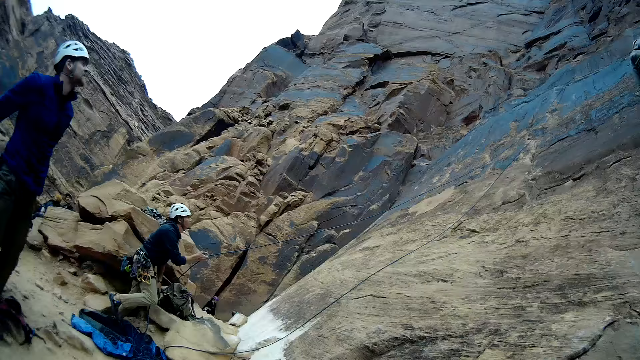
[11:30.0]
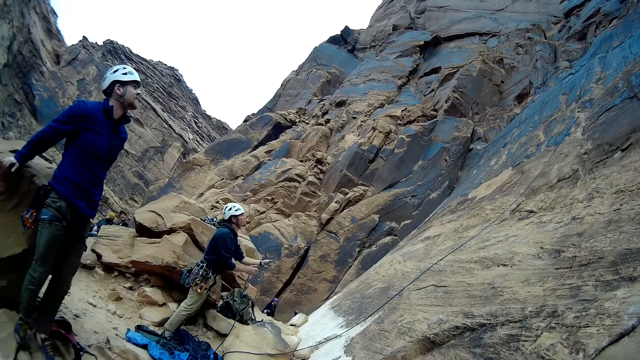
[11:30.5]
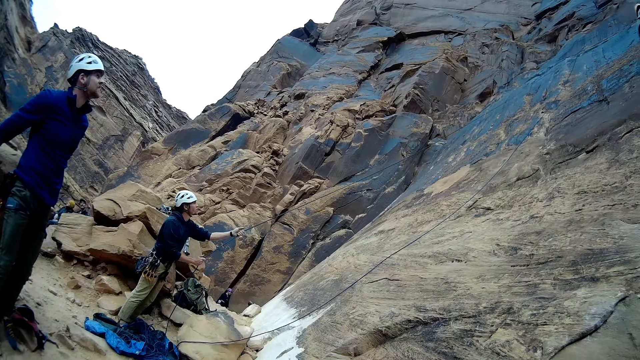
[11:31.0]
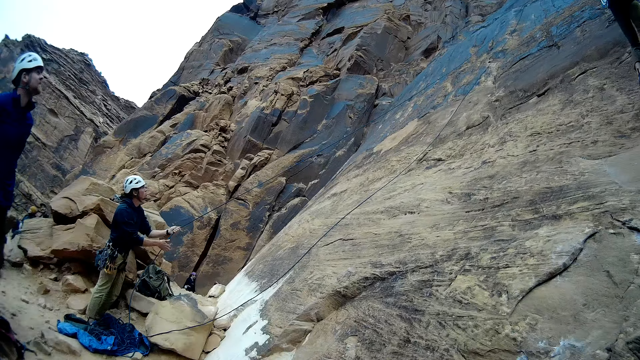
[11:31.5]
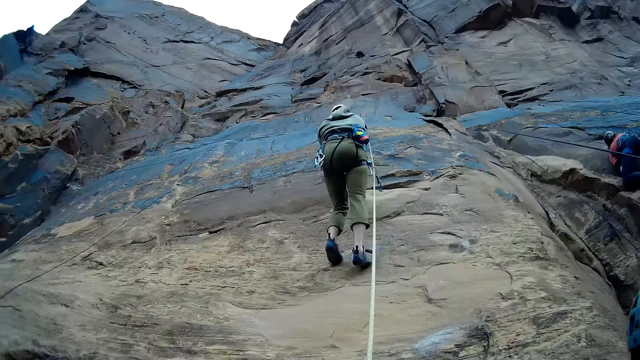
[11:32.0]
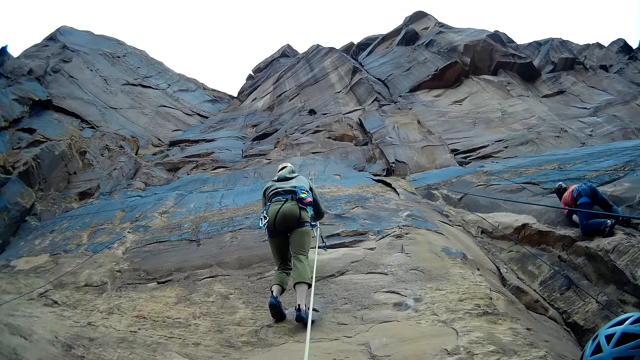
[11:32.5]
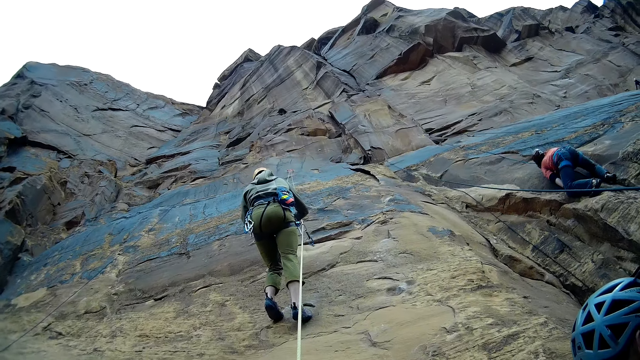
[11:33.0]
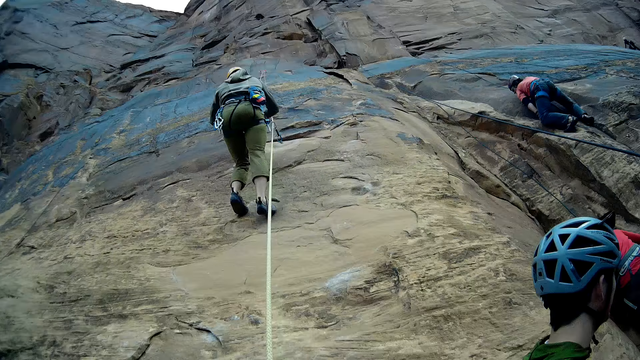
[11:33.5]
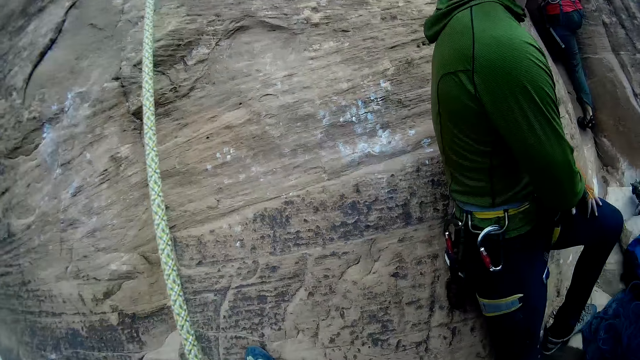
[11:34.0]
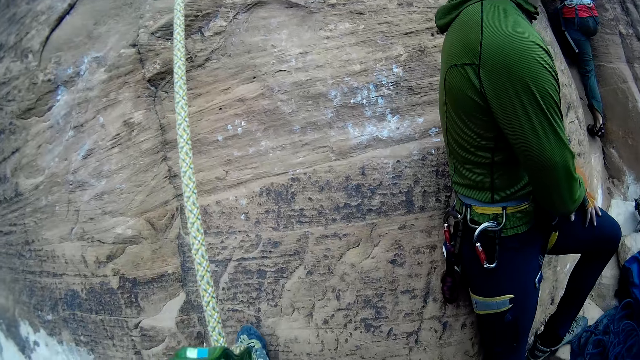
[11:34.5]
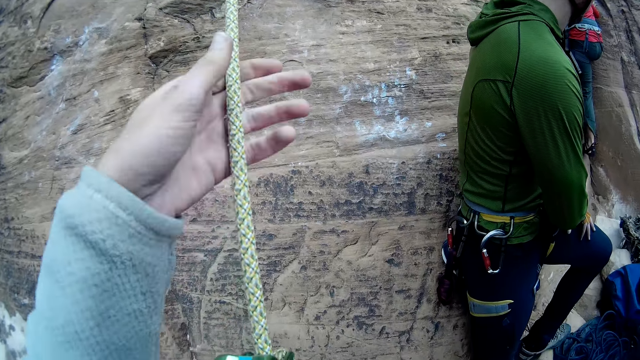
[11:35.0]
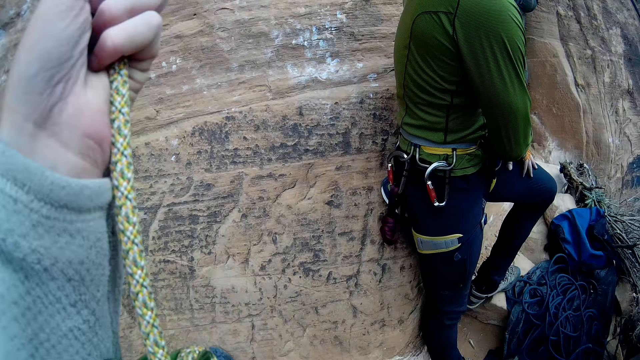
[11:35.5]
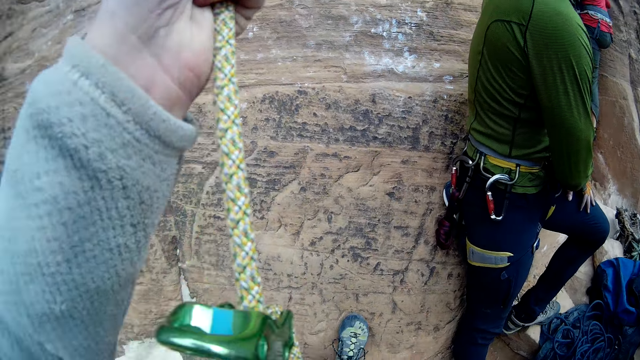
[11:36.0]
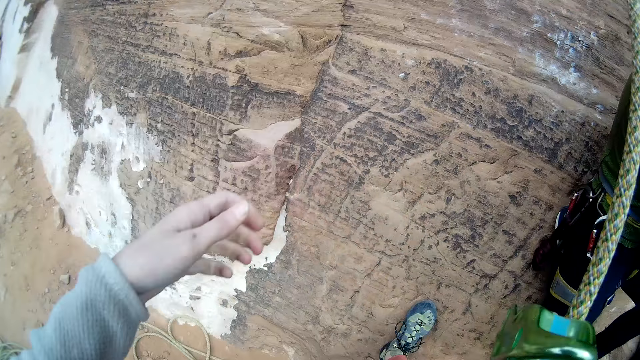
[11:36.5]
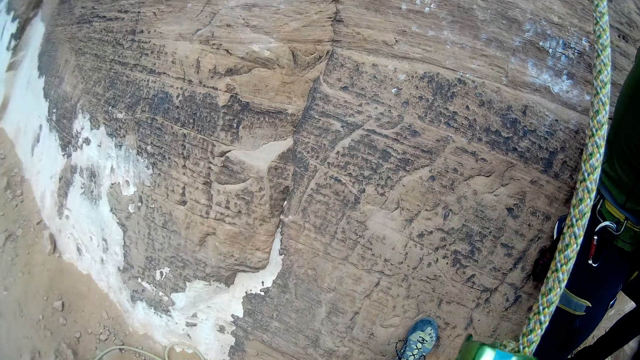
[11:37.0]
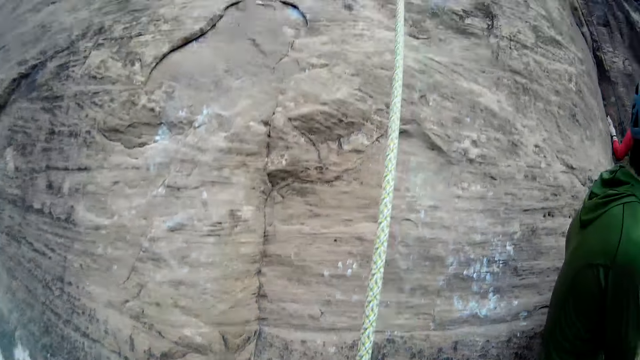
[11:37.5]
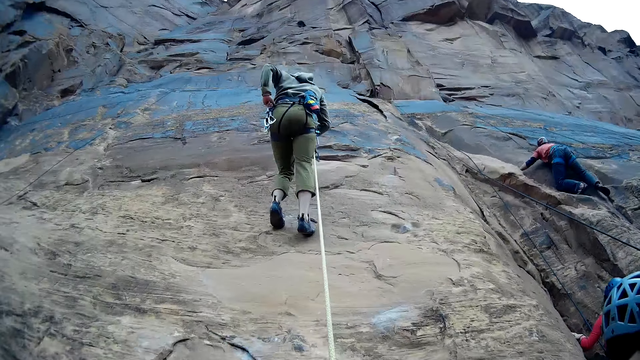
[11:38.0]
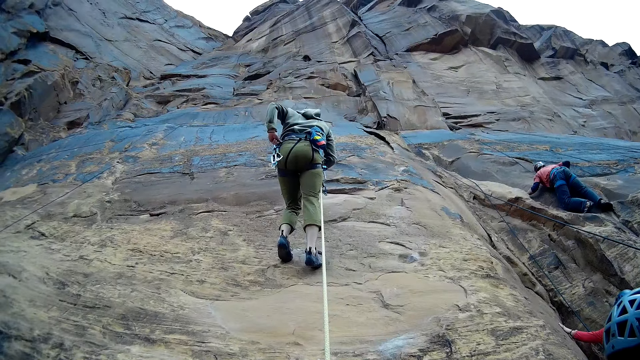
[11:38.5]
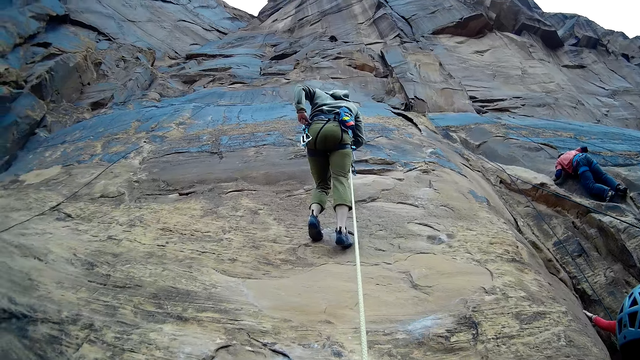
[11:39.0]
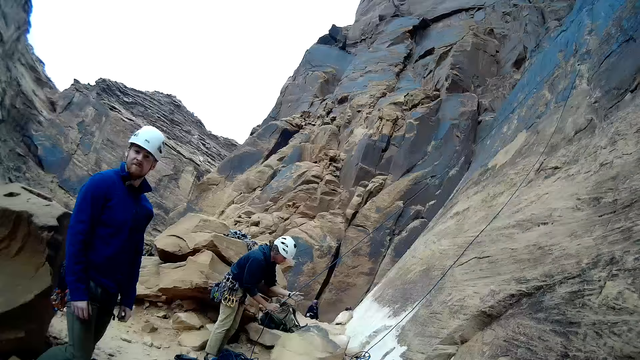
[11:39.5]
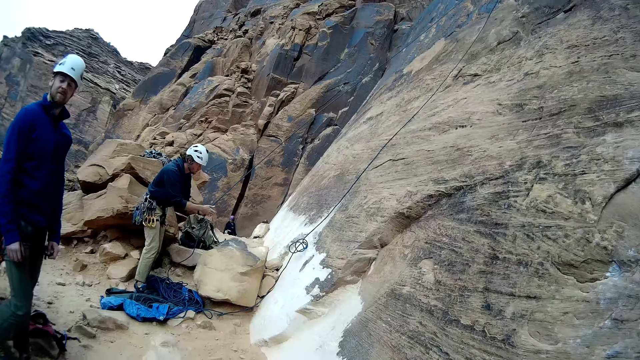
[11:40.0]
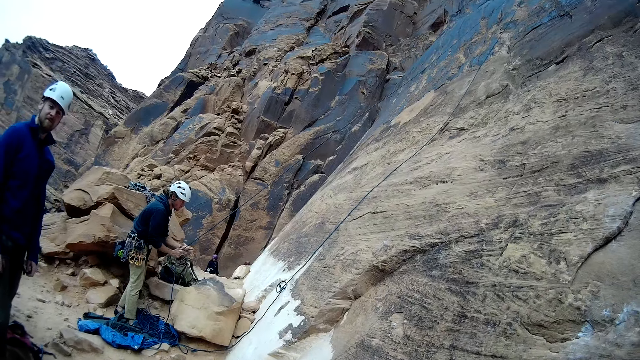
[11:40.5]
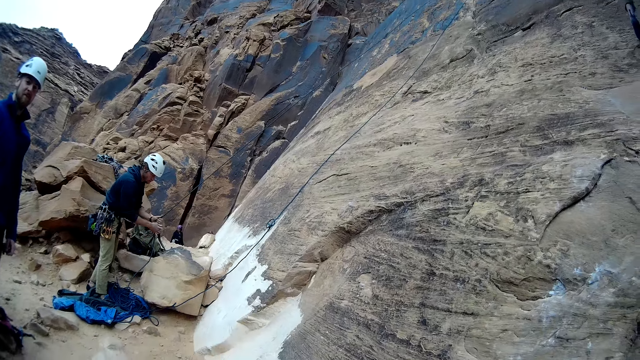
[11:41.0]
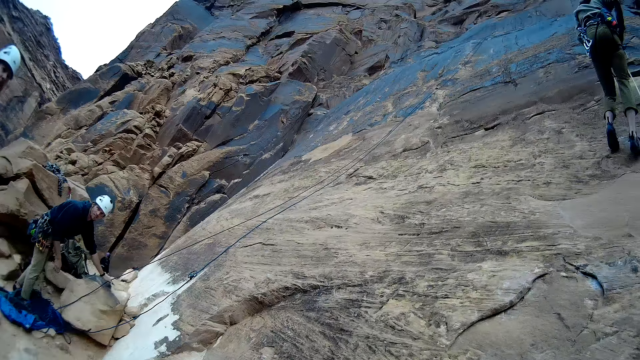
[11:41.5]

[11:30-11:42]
A man pulls the climbing rope. The camera wearer looks at another man. He grips the long straight dynamic rope on the mountain with his left hand and moves his left leg. He looks around. A third man climbs the rock. The first man pulls the climbing rope.

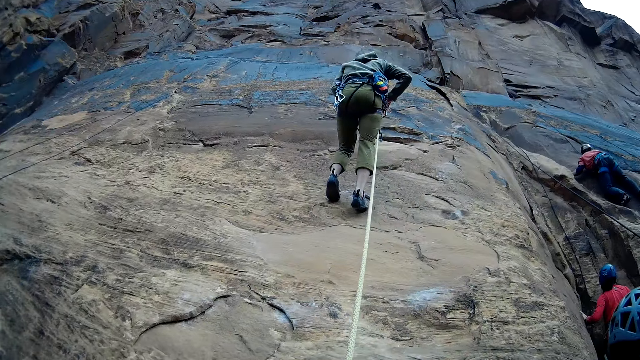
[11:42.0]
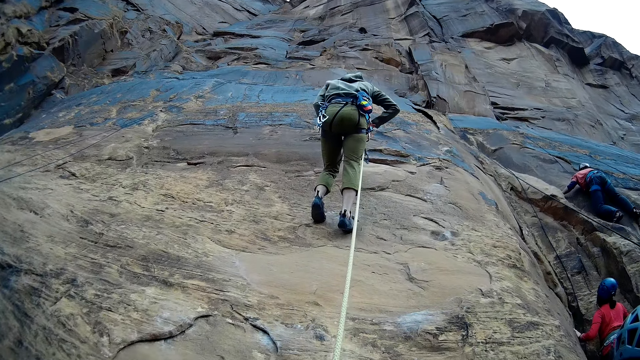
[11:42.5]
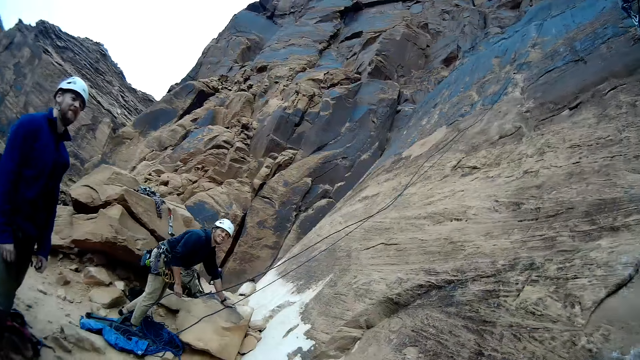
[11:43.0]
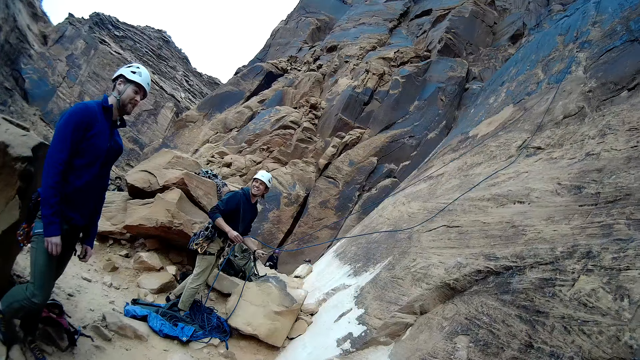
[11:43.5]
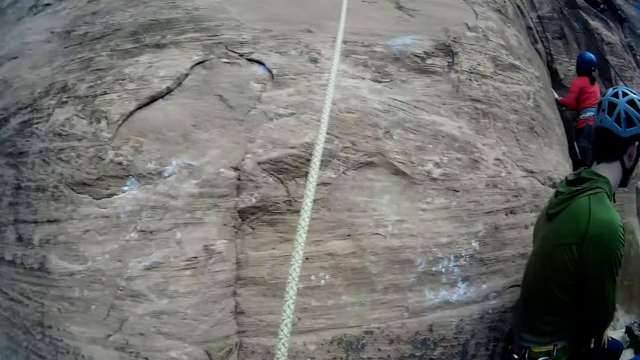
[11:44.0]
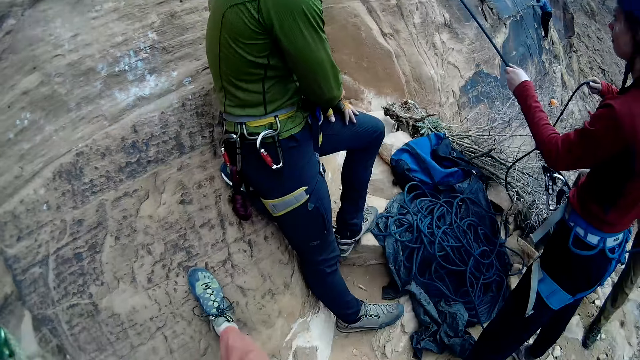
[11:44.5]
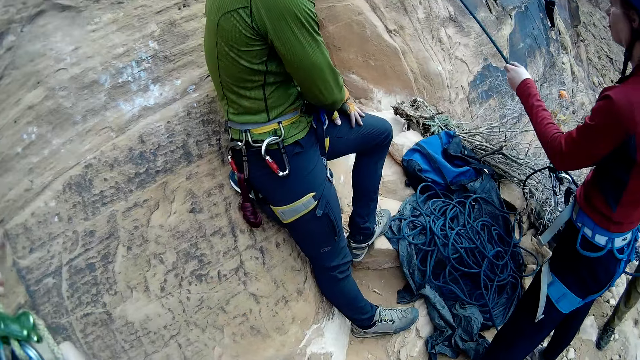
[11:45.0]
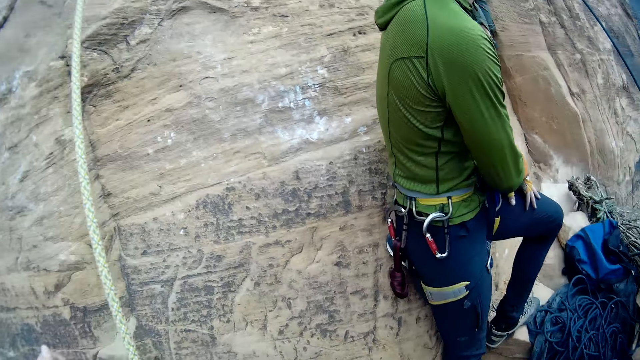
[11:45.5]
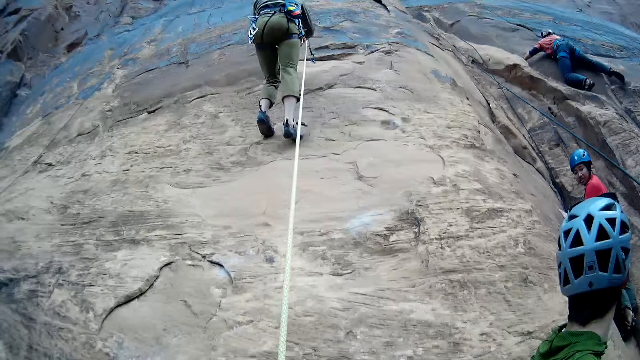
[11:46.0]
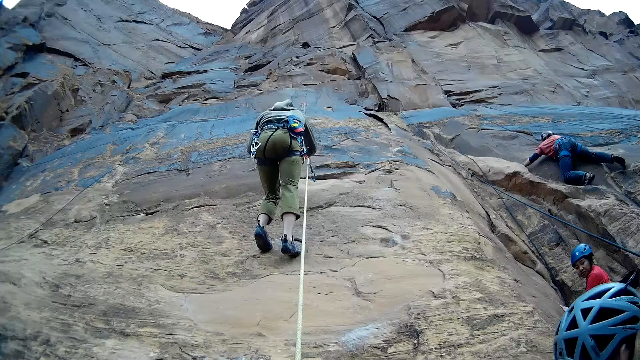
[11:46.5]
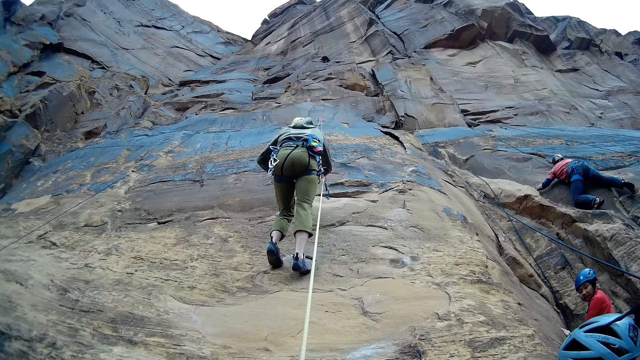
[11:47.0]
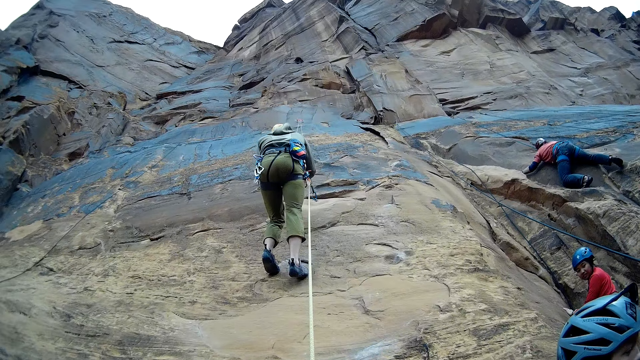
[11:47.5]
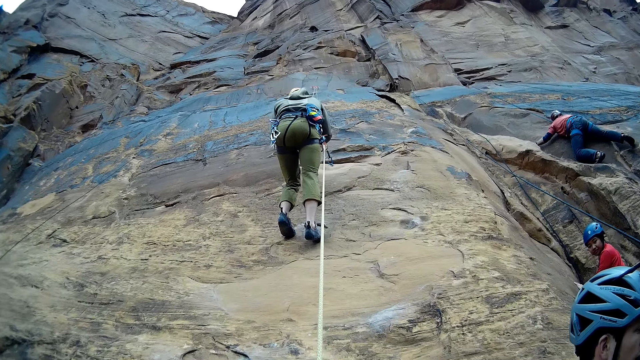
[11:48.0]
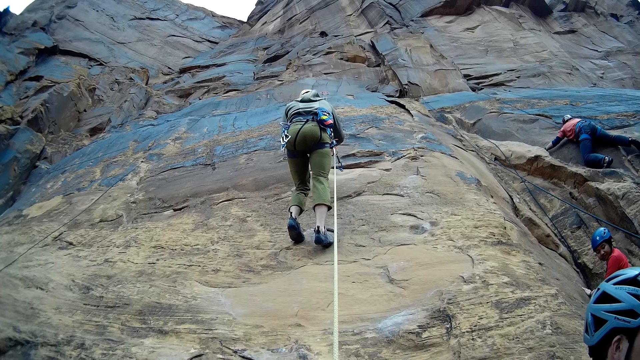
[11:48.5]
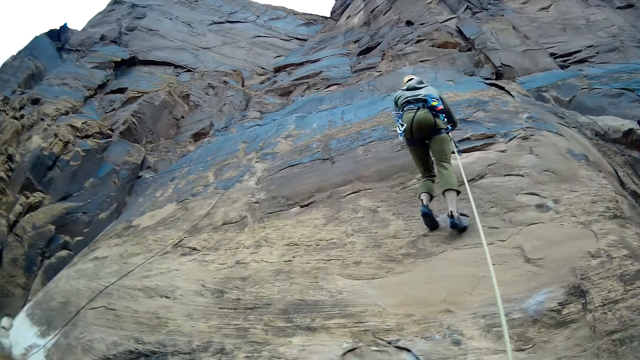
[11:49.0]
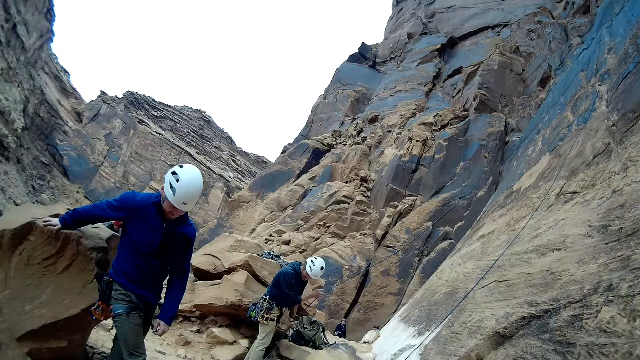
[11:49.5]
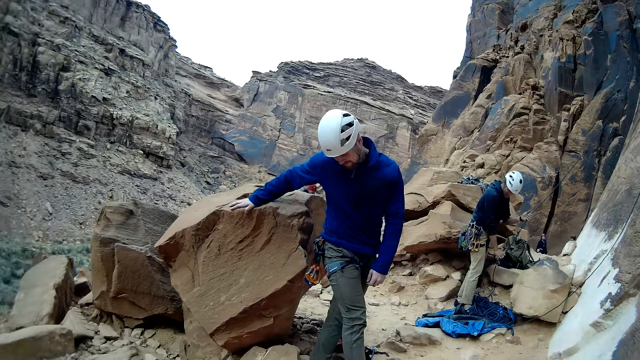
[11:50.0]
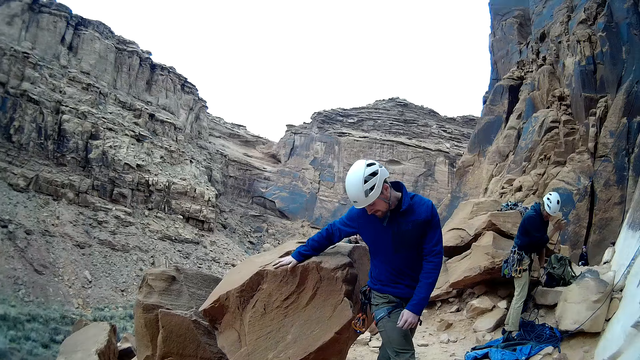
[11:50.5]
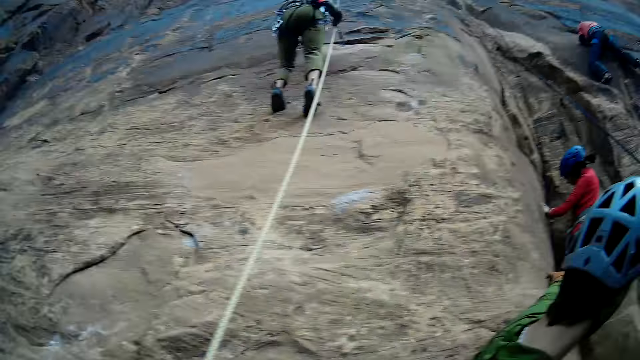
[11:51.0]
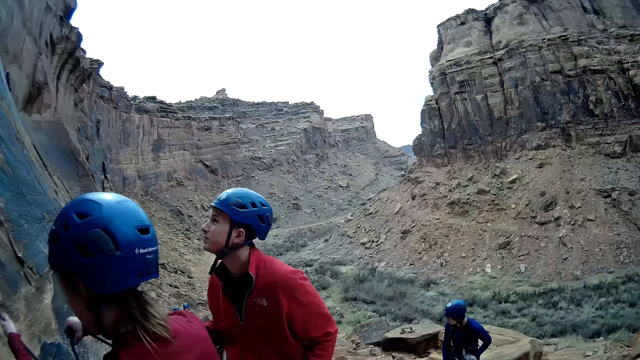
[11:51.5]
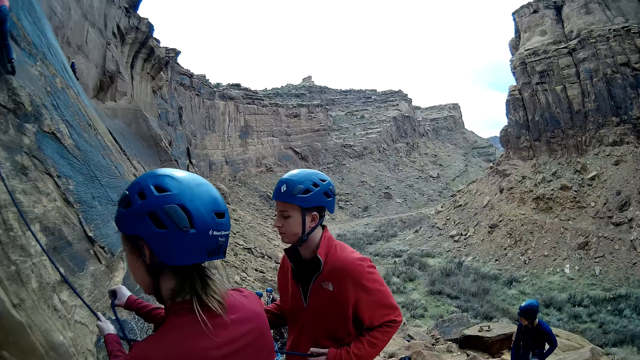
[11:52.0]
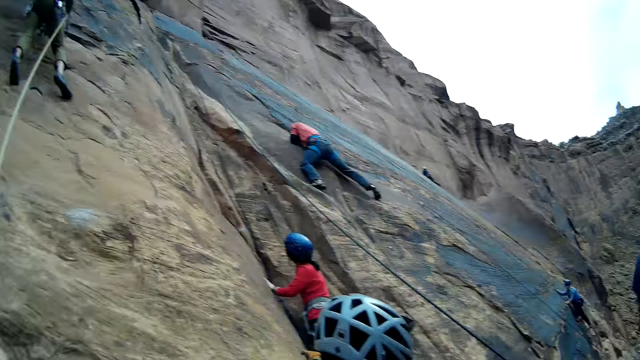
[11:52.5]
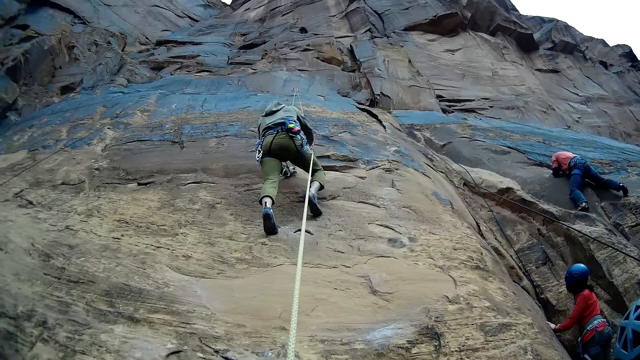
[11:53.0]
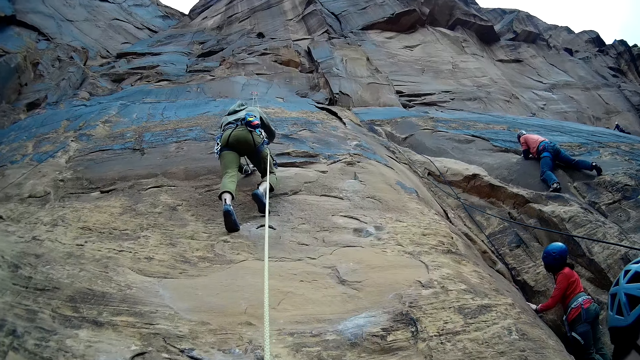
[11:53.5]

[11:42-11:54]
A man stands. Another man lifts a climbing rope. The camera wearer looks around. The other man pulls the climbing rope. The camera wearer looks around. A woman tightens the climbing rope on a quickdraw. The first man moves his right leg.
